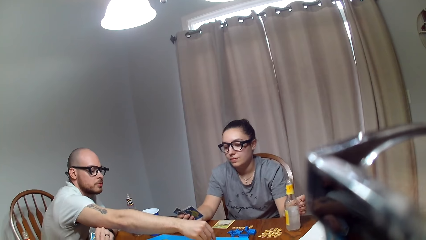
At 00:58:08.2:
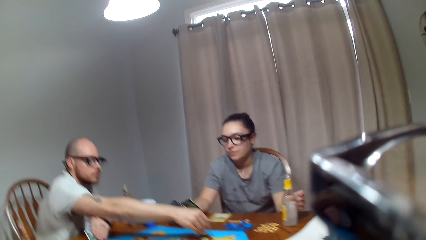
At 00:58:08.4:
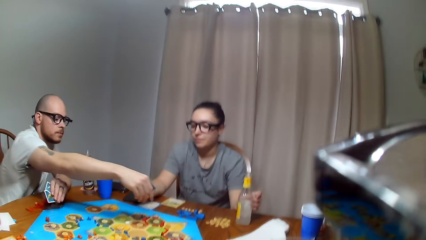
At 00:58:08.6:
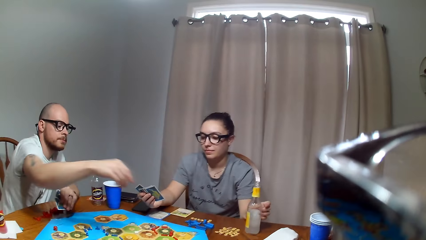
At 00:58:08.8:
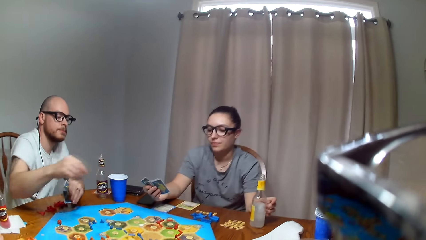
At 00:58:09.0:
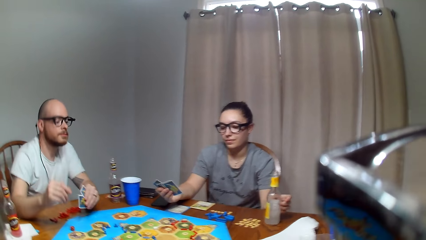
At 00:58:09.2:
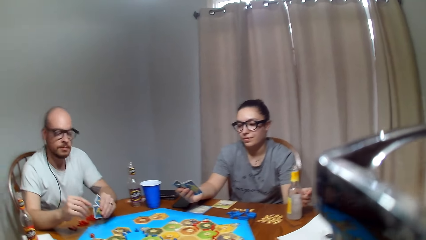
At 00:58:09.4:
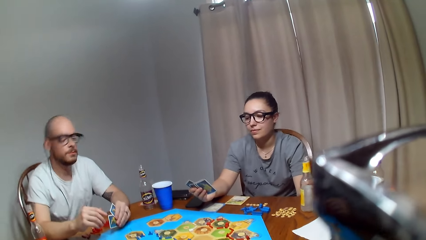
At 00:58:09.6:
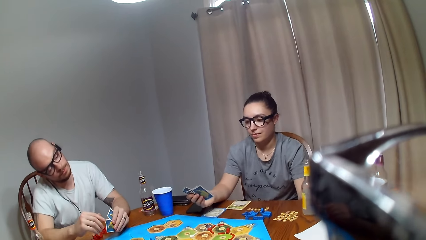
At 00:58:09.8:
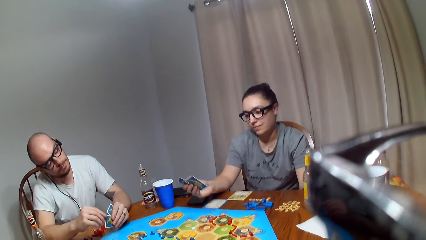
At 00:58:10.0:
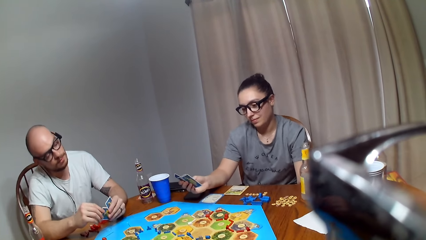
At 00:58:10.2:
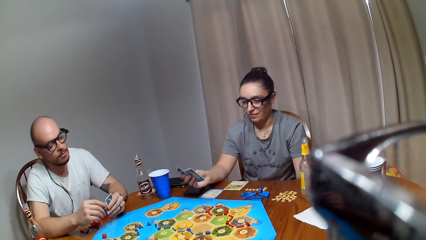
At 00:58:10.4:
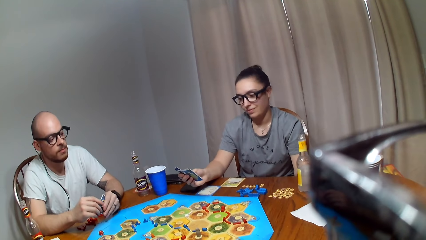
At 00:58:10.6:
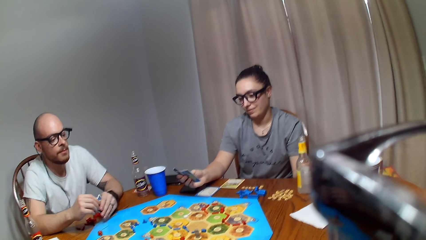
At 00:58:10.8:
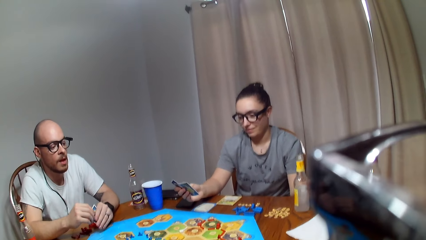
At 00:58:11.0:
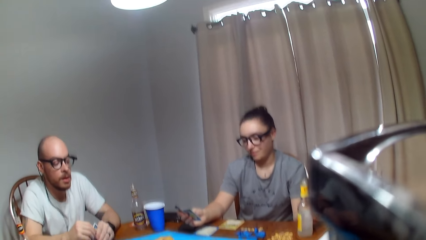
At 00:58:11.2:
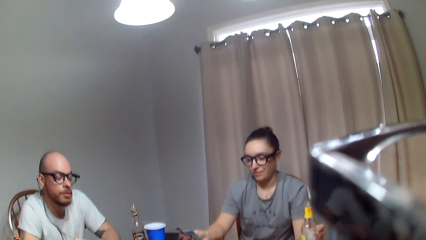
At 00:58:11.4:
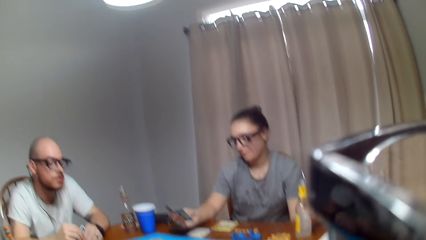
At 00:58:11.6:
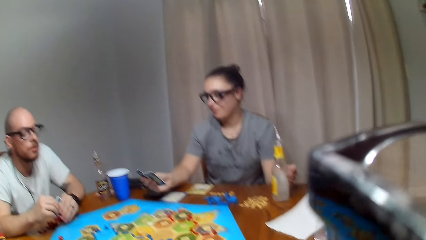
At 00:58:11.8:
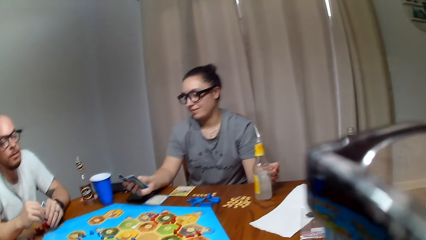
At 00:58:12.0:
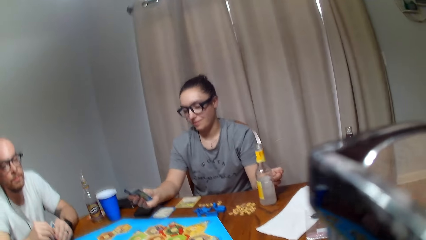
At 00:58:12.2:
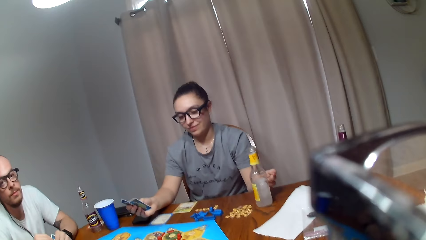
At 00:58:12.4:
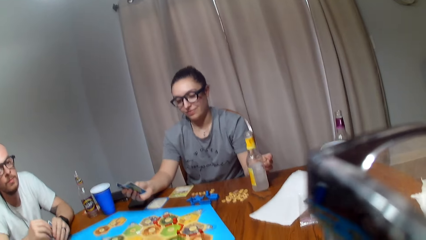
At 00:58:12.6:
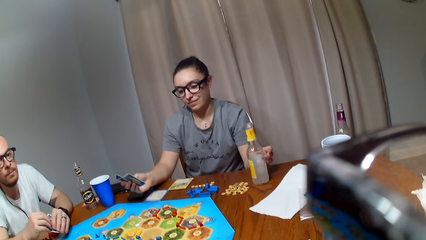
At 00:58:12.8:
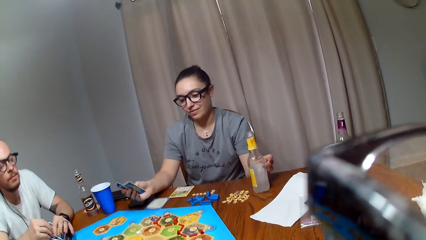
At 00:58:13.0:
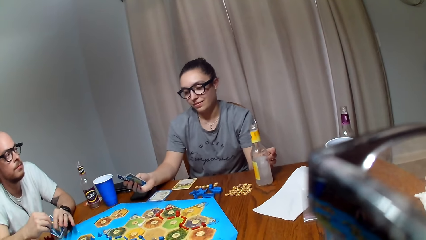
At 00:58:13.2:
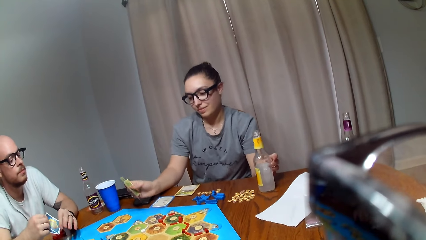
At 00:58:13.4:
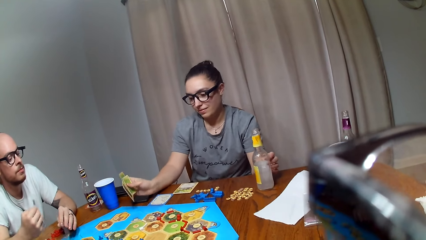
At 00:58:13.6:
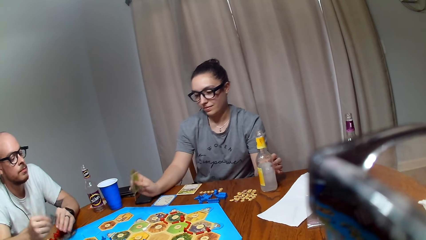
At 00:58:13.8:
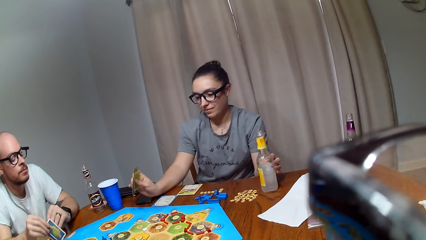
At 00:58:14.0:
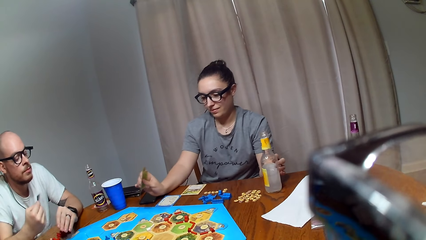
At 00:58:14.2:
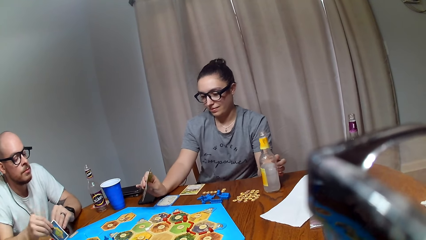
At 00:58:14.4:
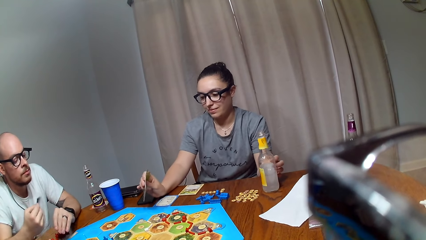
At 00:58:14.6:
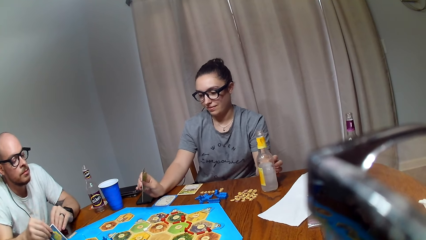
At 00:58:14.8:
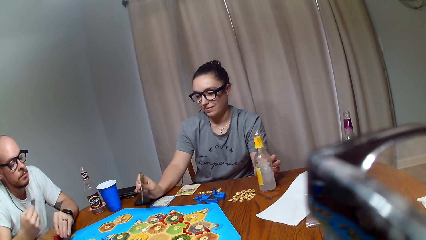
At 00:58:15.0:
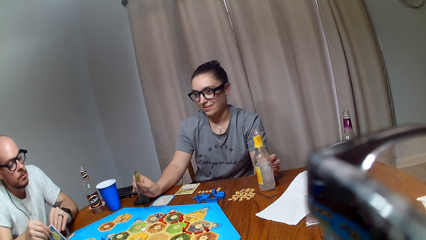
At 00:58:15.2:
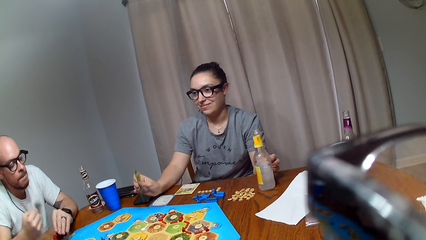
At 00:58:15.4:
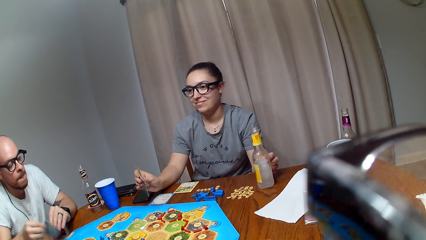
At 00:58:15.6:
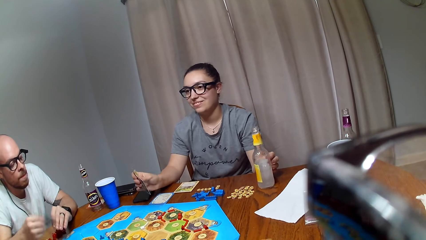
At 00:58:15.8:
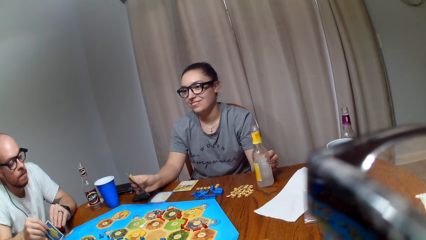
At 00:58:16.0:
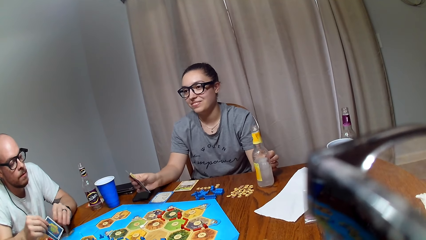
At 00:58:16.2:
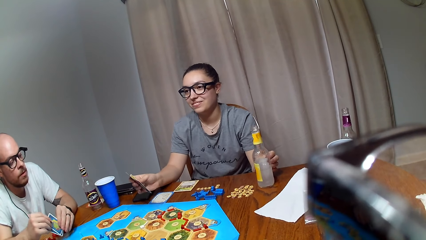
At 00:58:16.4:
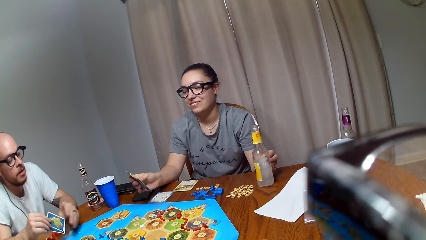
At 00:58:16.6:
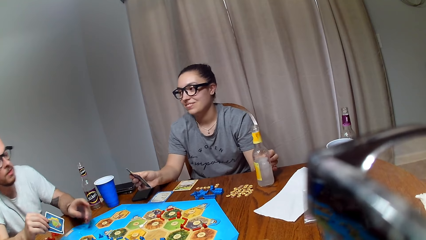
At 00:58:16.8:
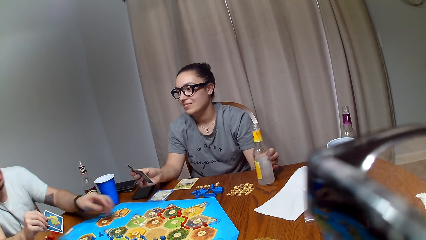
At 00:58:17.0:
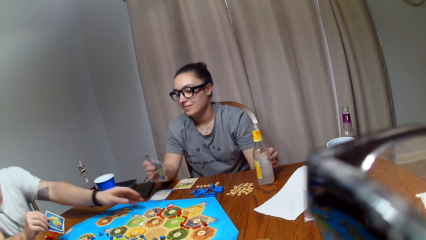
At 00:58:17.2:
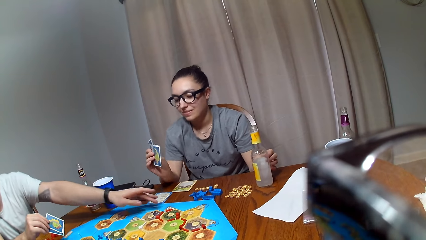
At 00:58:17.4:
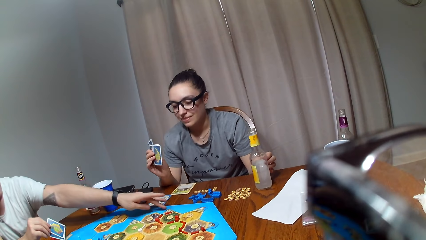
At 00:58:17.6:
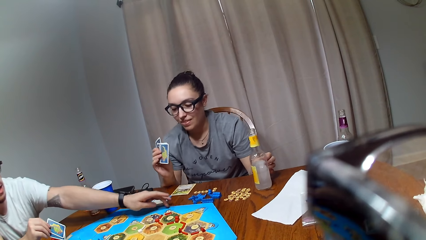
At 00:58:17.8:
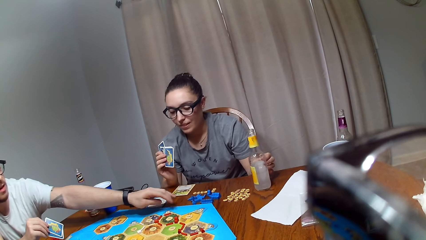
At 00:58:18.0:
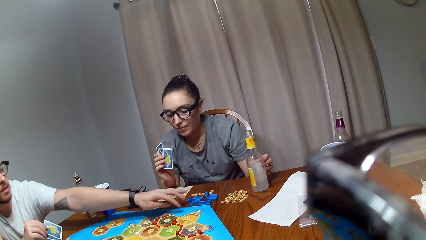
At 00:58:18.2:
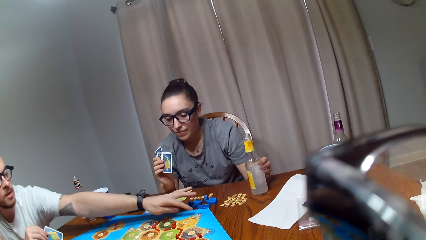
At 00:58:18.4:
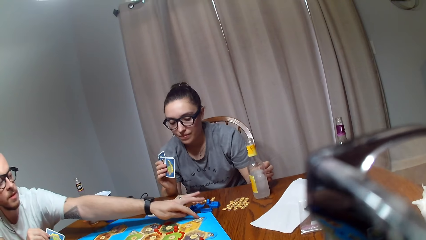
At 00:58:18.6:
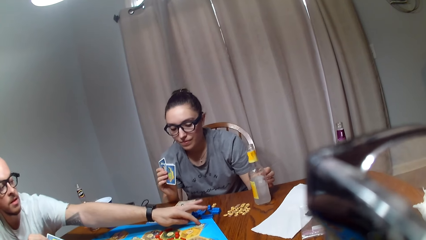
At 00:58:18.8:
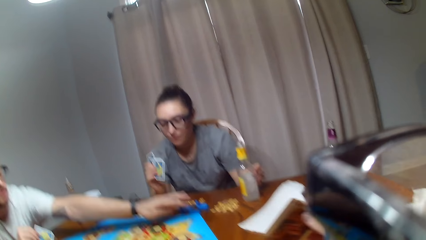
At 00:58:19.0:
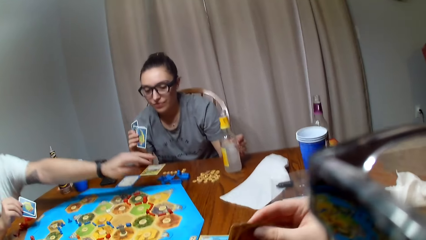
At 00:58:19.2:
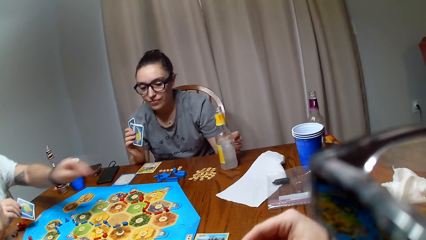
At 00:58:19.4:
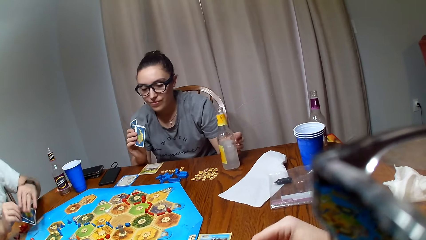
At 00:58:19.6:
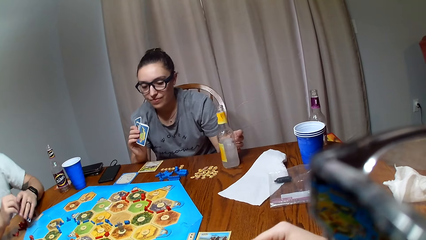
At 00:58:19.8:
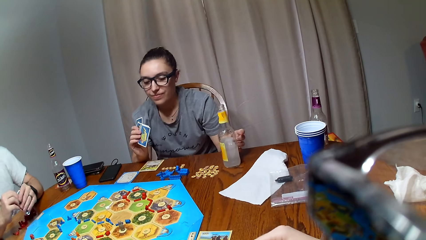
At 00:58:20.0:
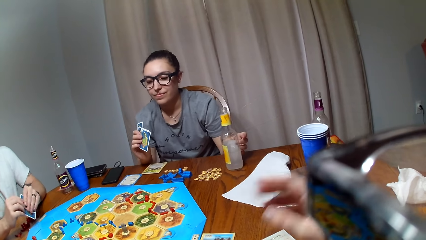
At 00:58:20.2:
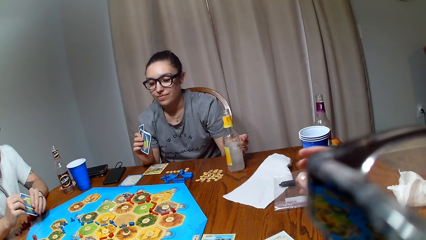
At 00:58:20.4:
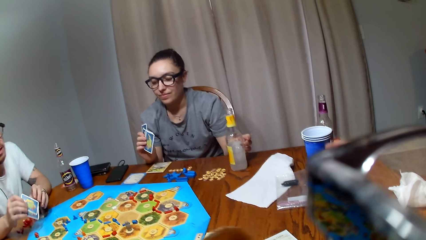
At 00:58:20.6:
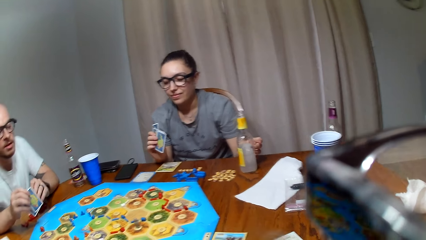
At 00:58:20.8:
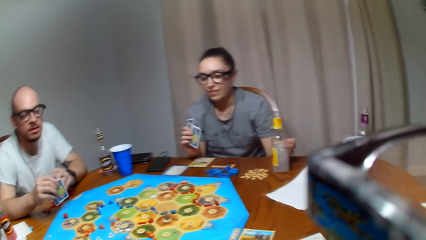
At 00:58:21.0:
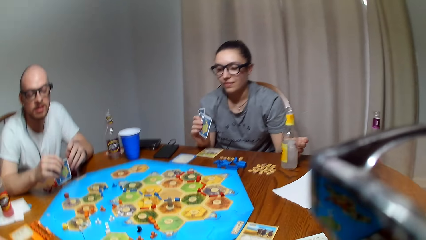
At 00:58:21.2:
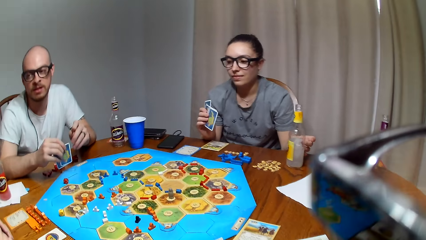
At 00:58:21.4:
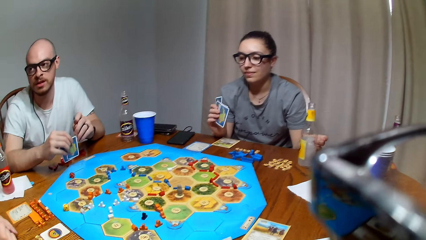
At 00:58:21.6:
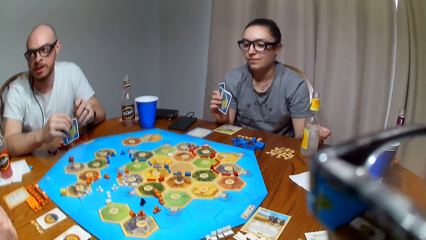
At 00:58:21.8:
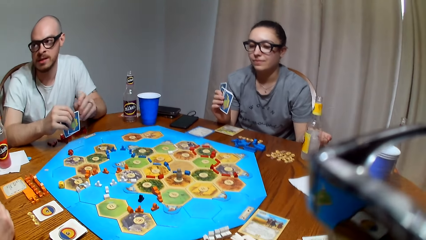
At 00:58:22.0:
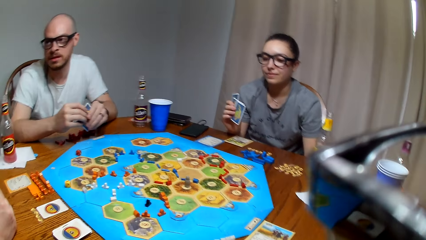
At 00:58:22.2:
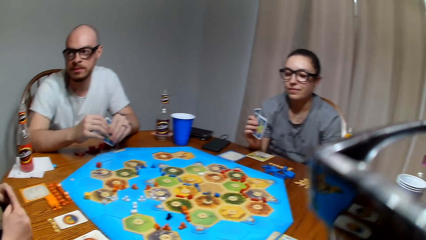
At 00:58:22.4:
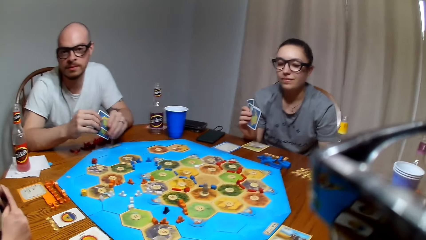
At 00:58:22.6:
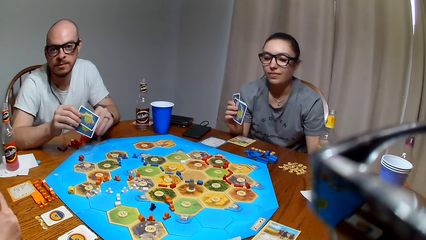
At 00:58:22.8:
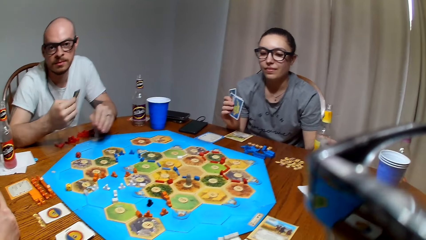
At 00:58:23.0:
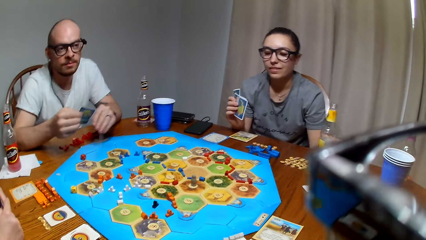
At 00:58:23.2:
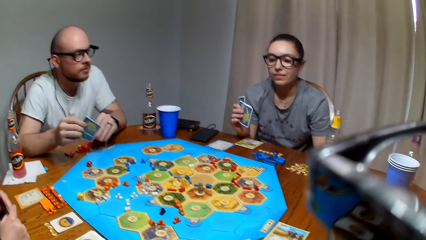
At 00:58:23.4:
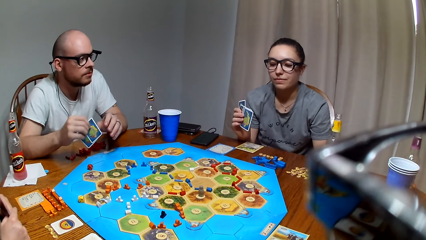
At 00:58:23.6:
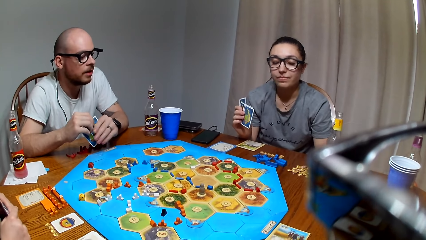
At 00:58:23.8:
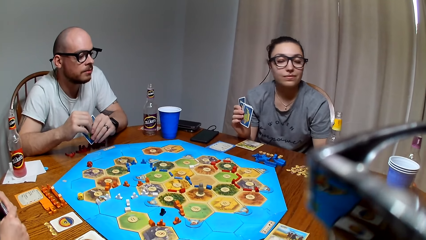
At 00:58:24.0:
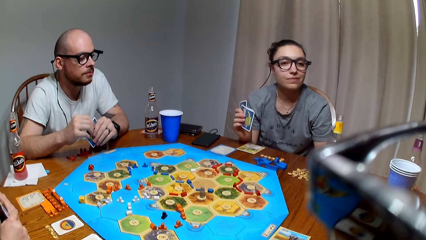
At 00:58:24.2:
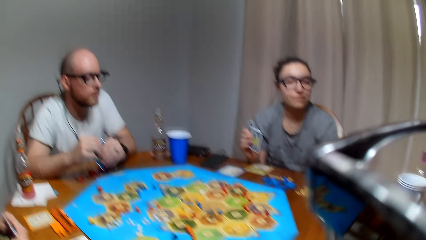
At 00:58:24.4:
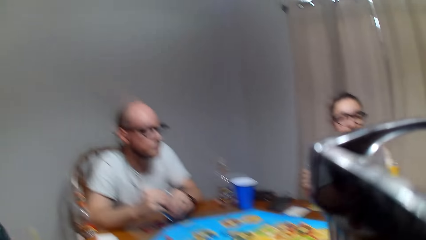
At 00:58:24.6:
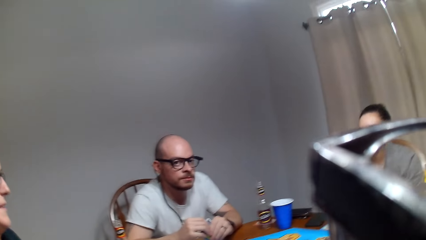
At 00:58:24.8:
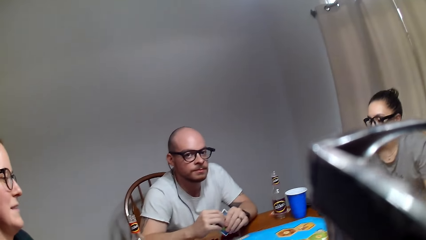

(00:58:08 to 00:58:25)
A man places a road on the Catan Settler board, wipes the left hand with cards, and points to the Catan Settler board.
